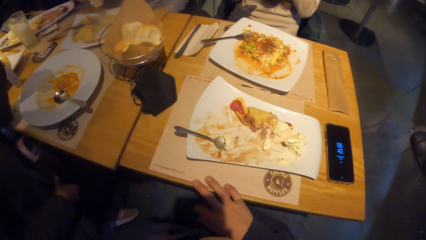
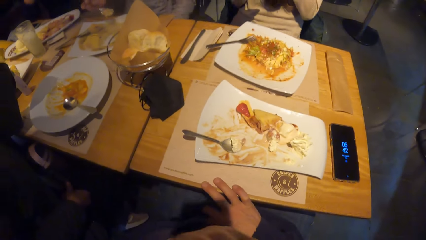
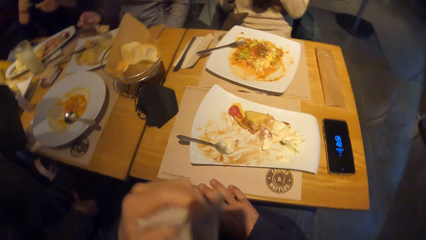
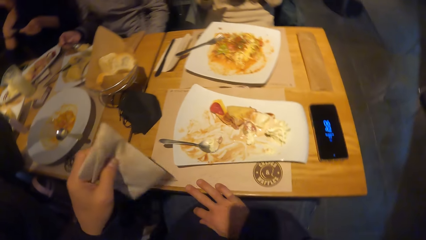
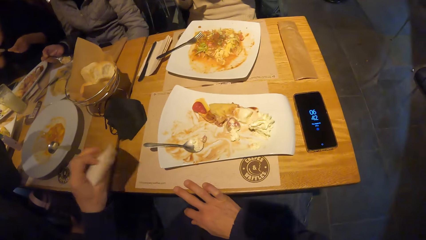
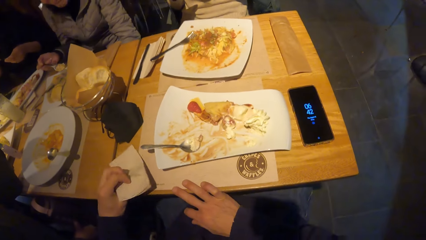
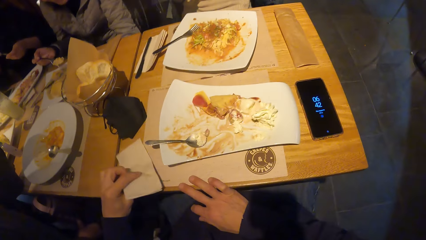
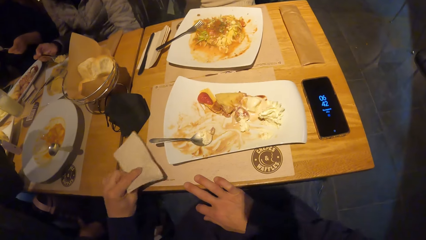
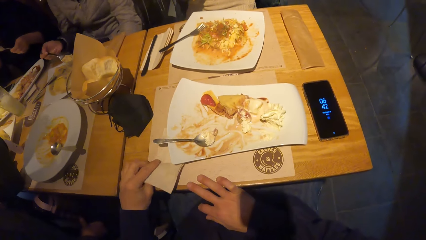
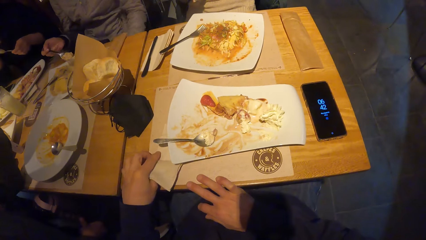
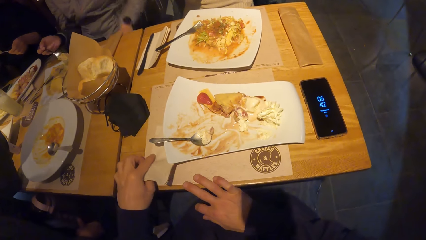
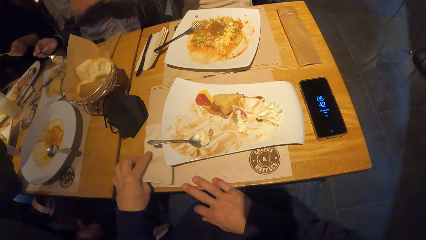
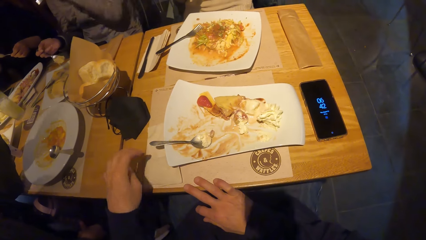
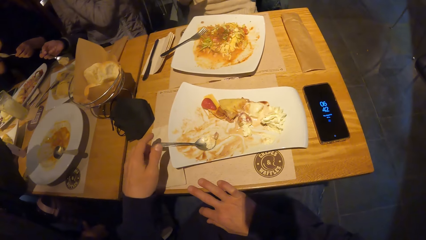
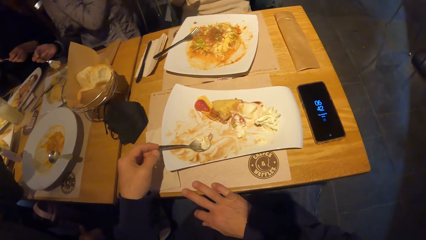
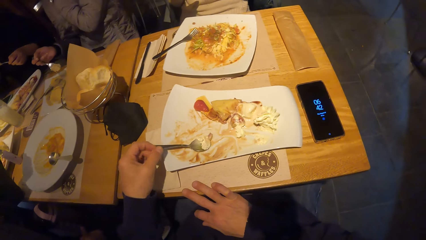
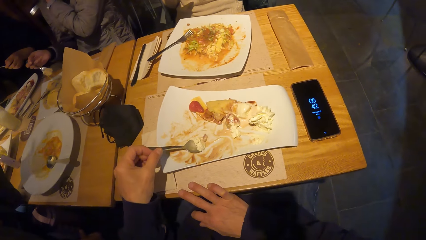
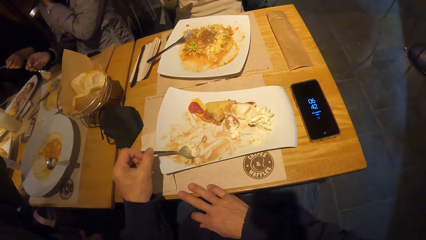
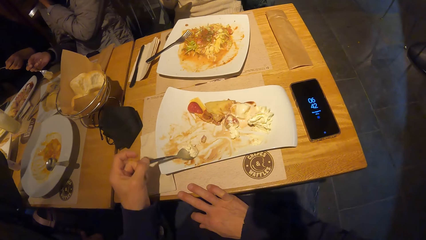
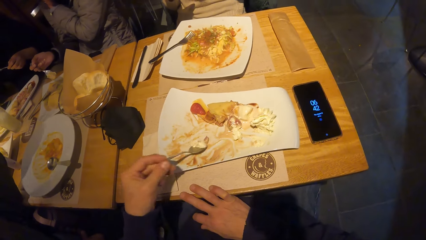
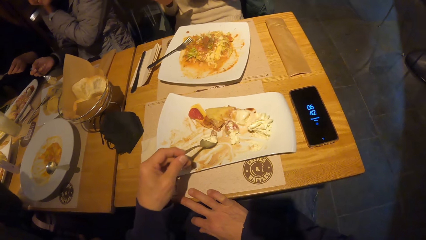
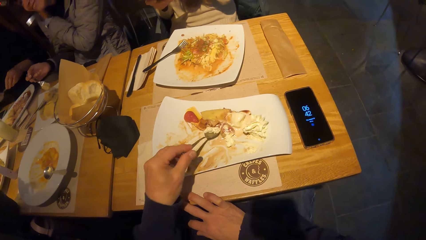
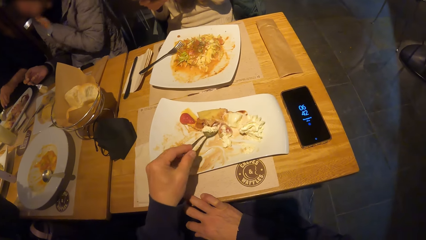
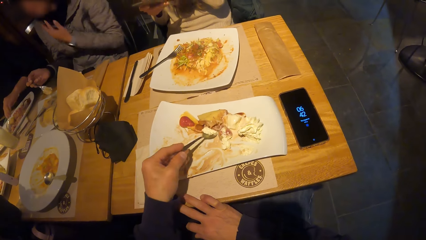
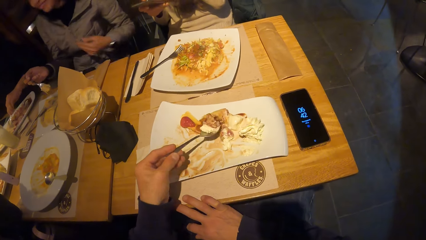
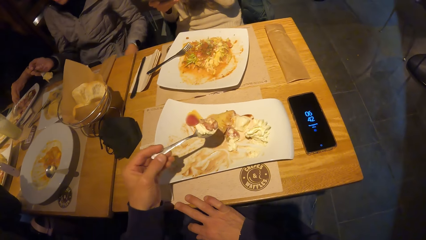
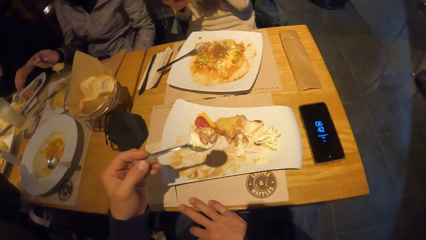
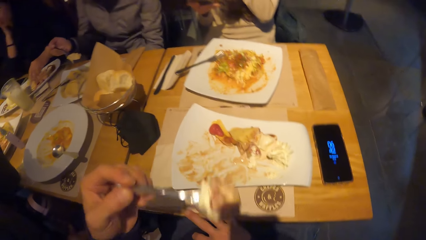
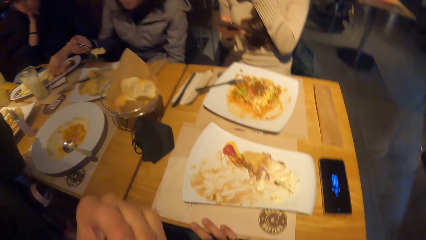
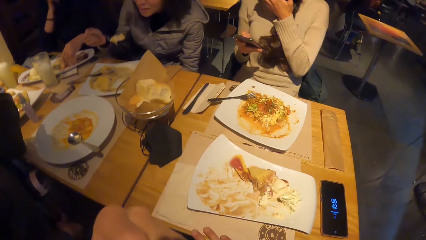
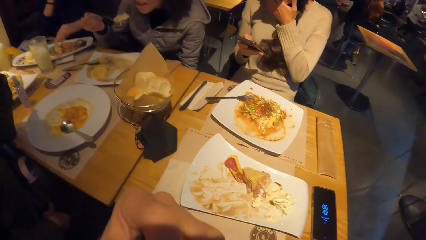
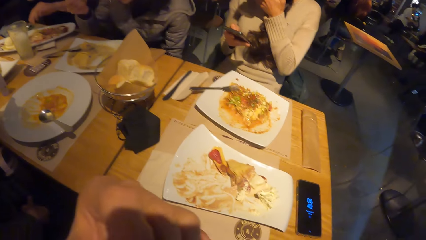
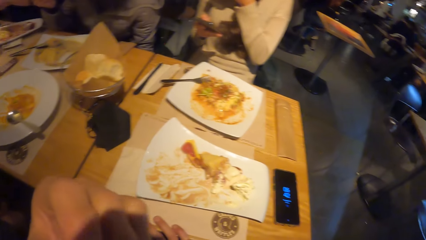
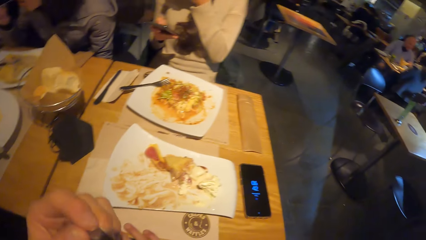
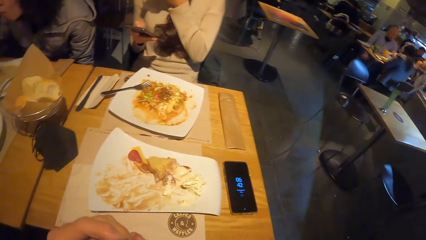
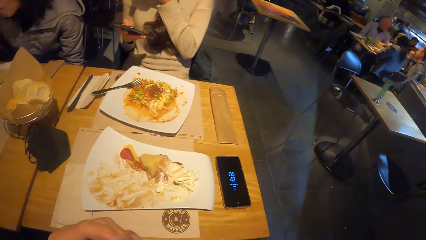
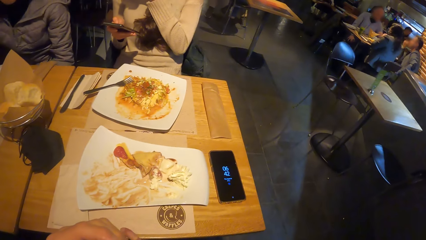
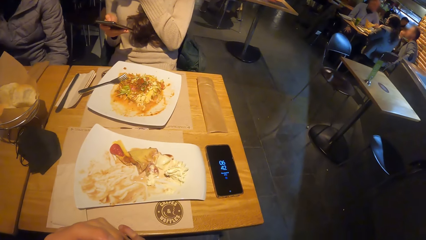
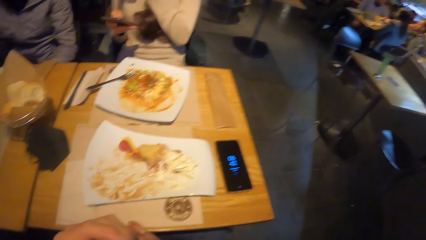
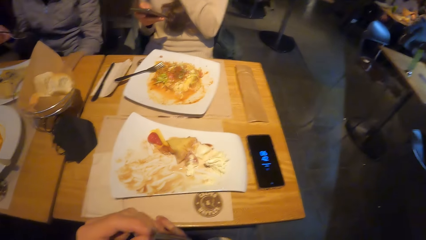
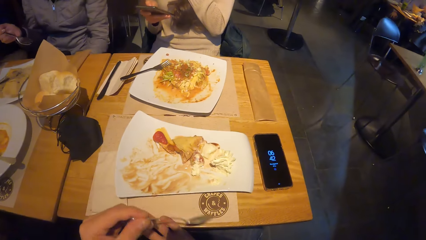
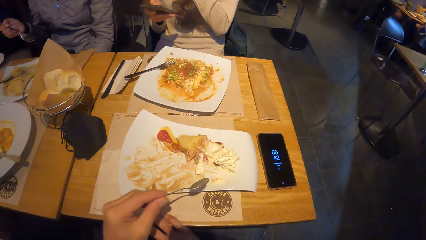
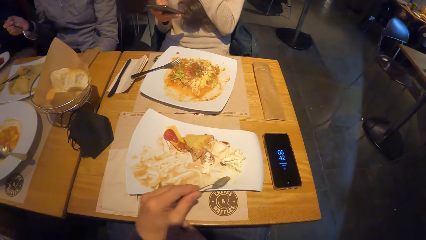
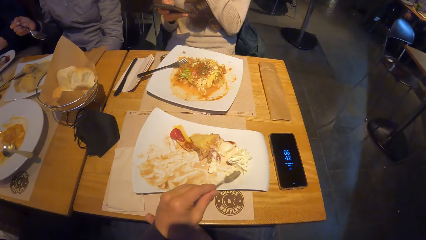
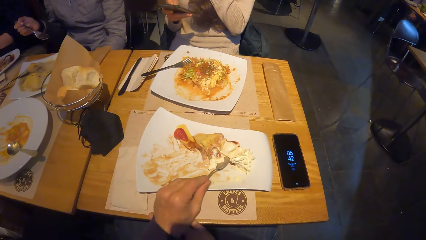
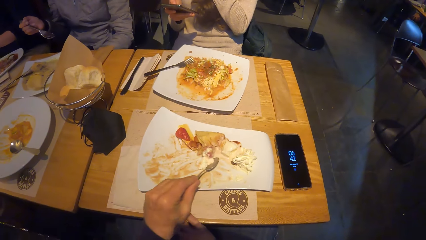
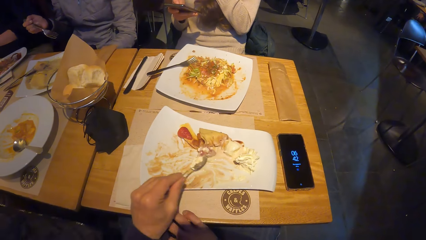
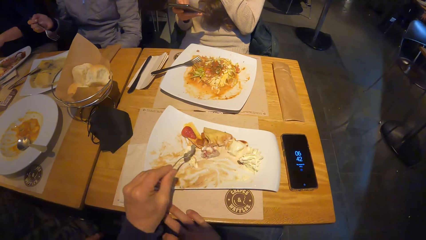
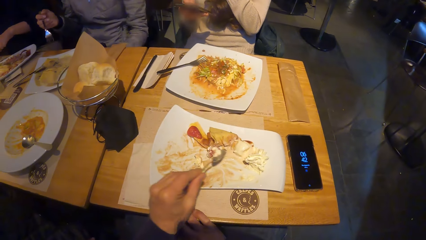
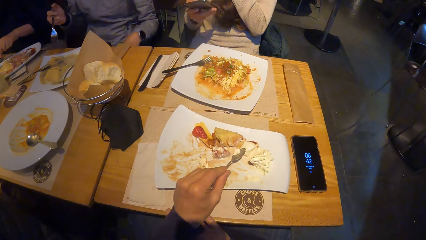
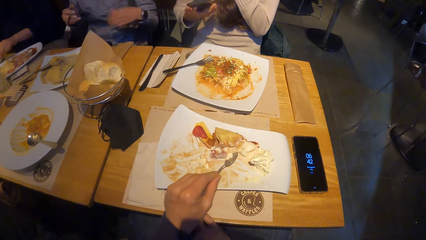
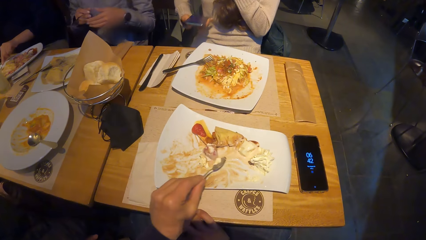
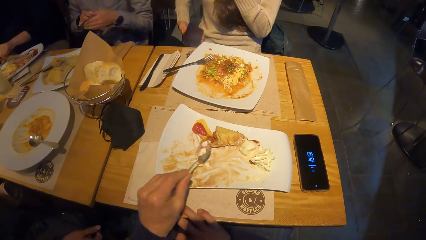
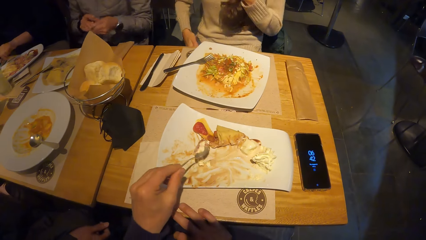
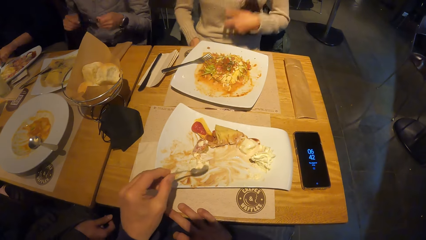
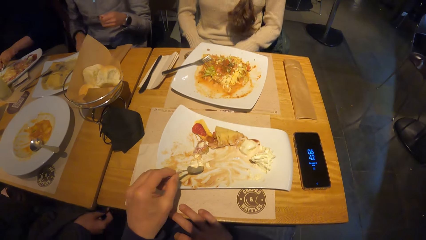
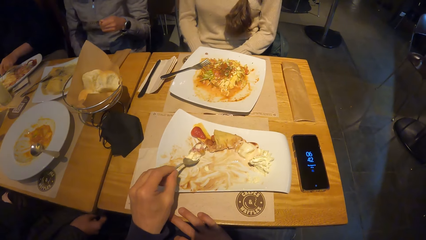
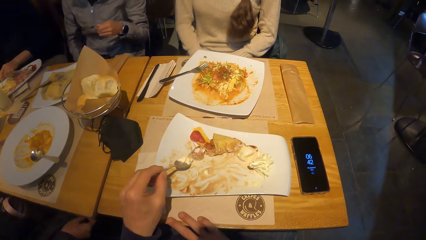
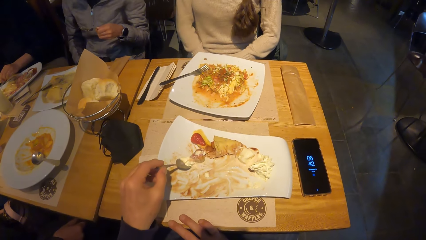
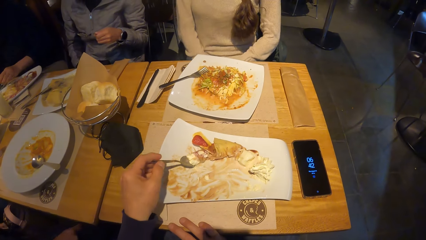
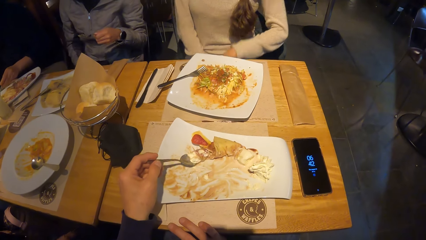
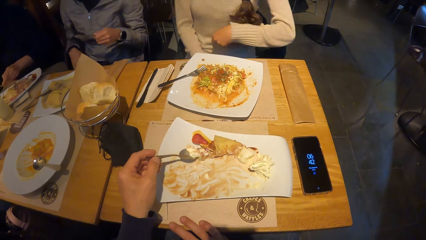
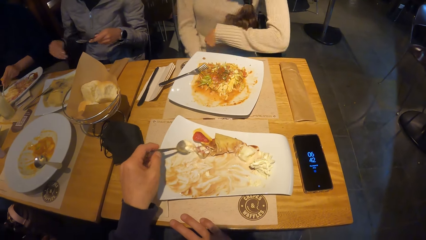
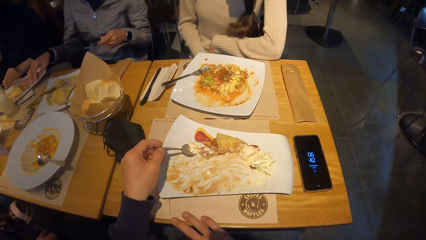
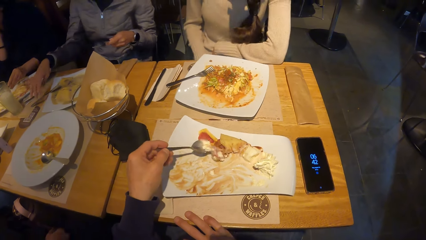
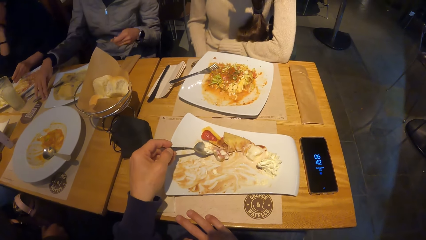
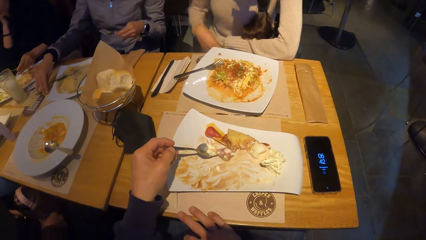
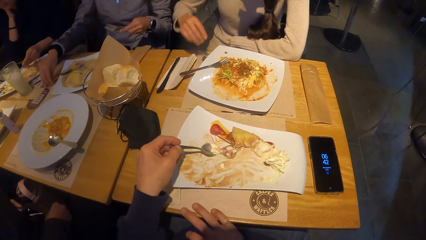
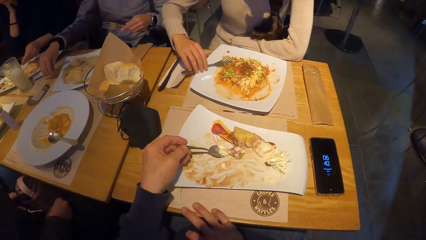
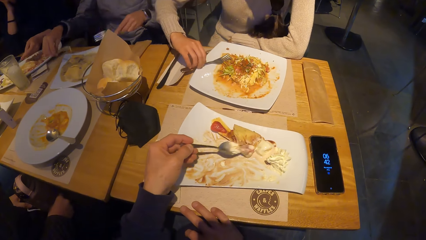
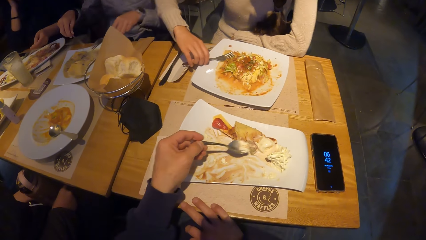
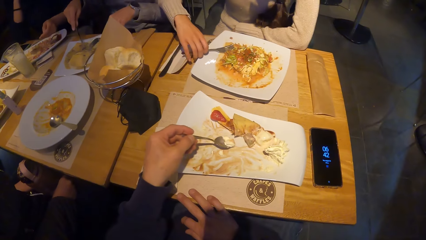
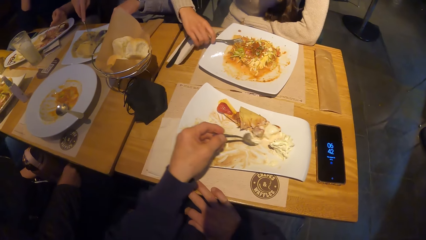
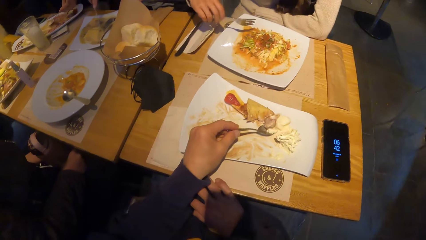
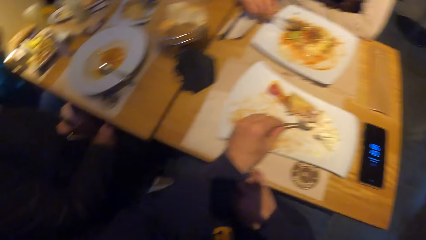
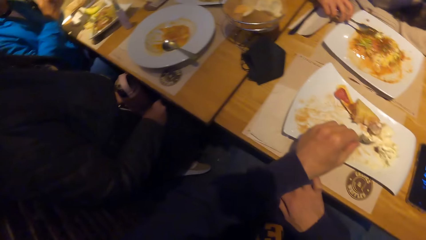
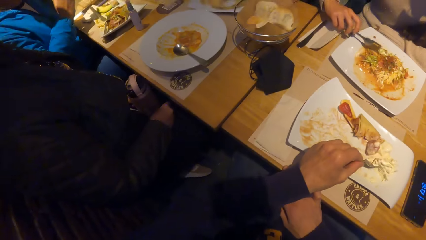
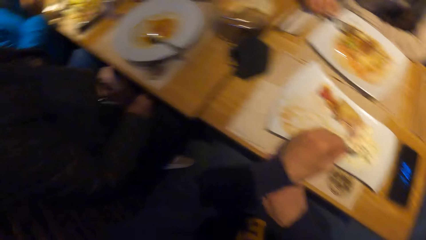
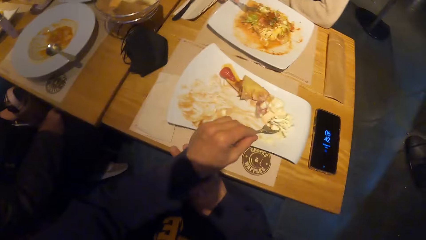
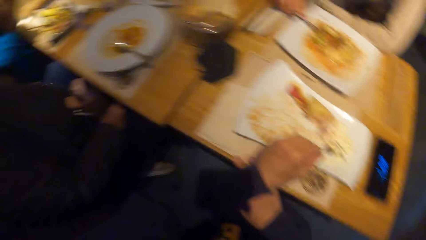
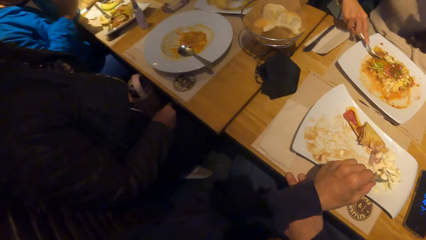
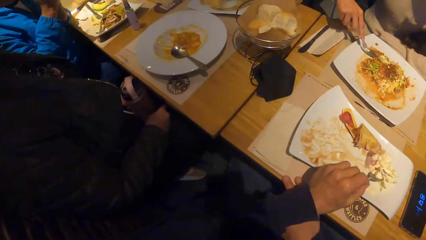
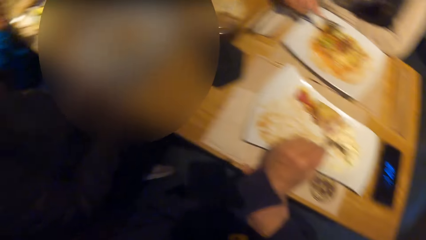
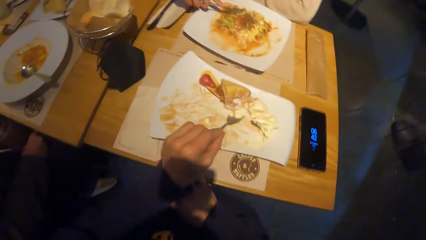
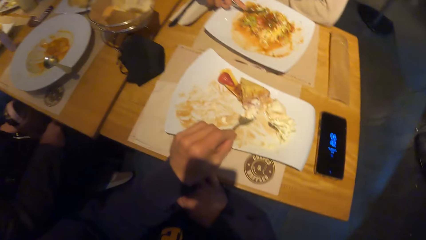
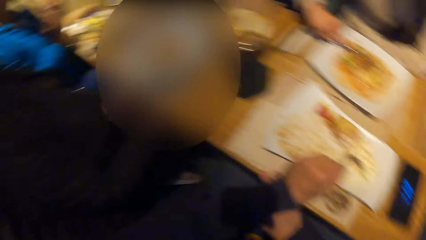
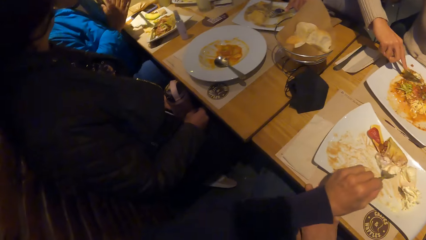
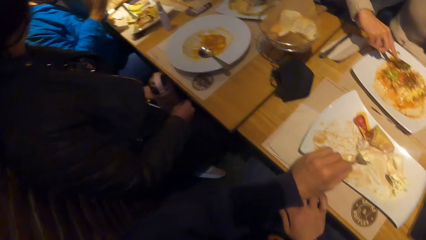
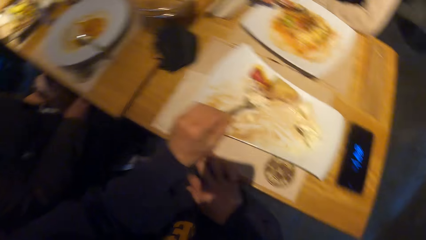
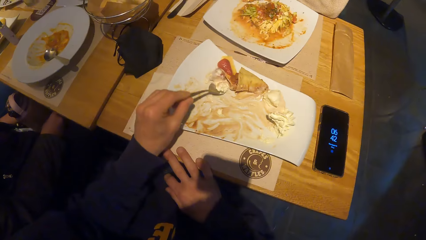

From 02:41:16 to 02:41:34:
The camera wearer wipes the mouth with the serviette. He drops the serviette on the table with his left hand. He holds the spoon in the plate with his left hand. He picks up the spoon from the plate. He scoops the food with the spoon. He eats the food on the plate with the spoon in his left hand. He looks at the time on the phone. He scoops the food with the spoon. A woman holds the fork with her left hand. Another woman drops the phone on her lap with her right hand. The other woman holds the fork in the plate with her right hand. The camera wearer looks around.
